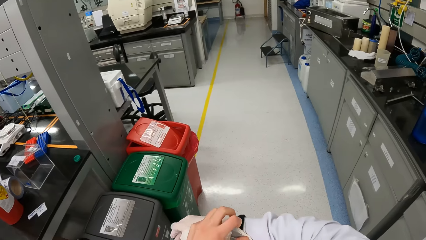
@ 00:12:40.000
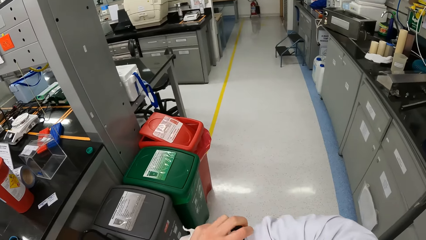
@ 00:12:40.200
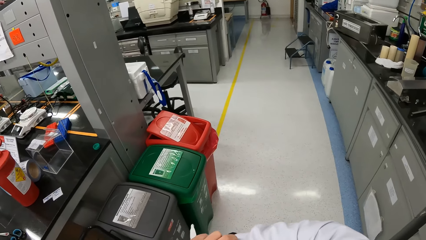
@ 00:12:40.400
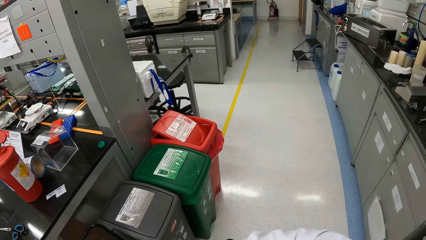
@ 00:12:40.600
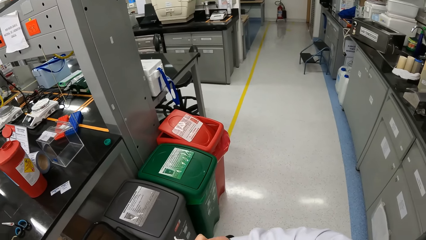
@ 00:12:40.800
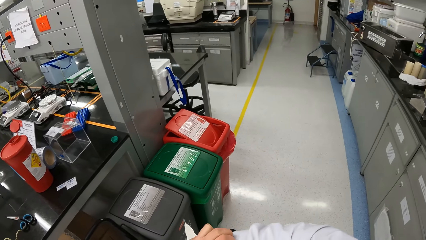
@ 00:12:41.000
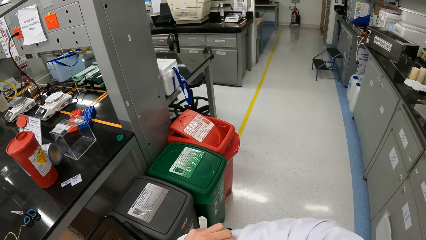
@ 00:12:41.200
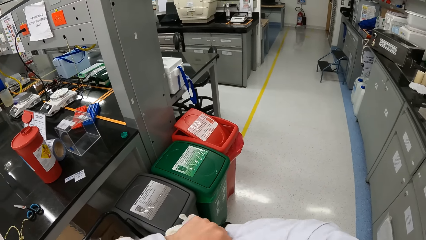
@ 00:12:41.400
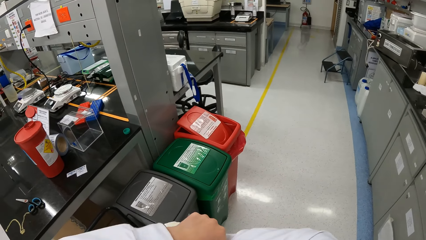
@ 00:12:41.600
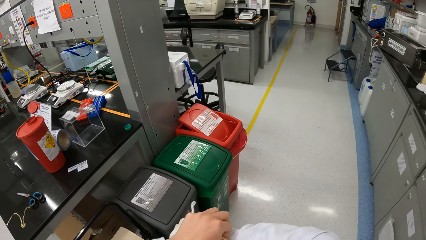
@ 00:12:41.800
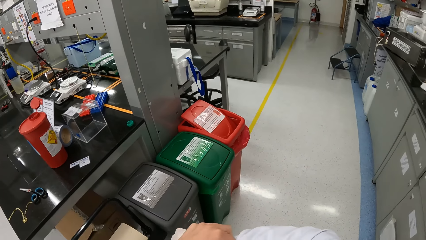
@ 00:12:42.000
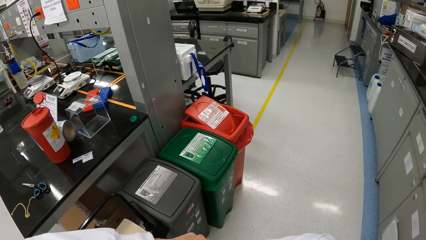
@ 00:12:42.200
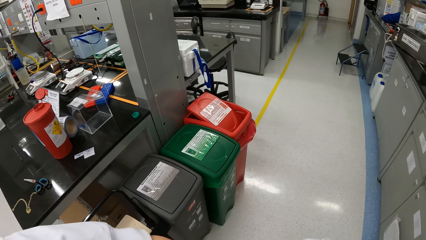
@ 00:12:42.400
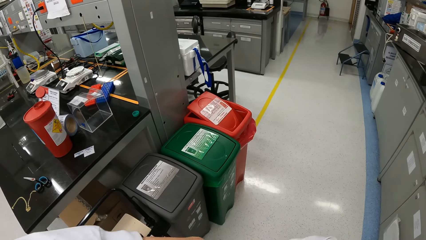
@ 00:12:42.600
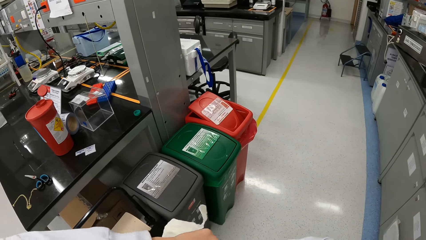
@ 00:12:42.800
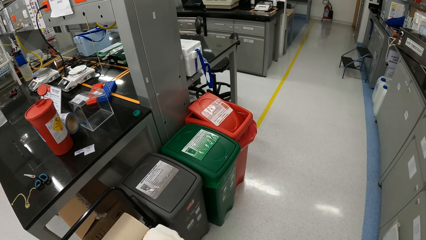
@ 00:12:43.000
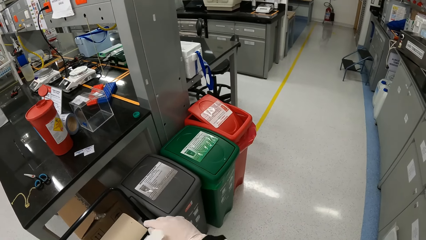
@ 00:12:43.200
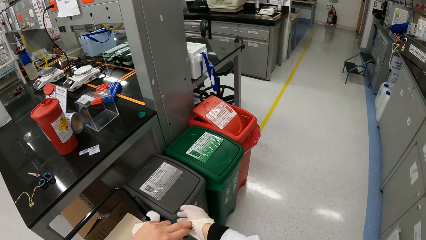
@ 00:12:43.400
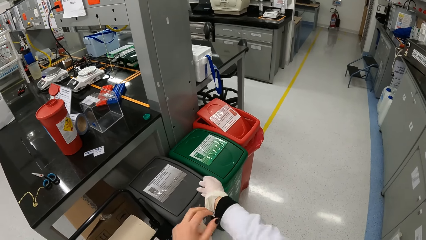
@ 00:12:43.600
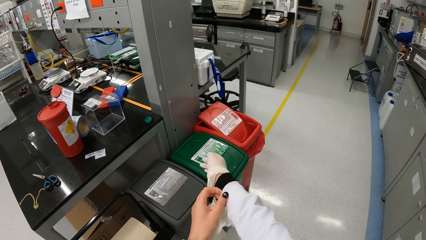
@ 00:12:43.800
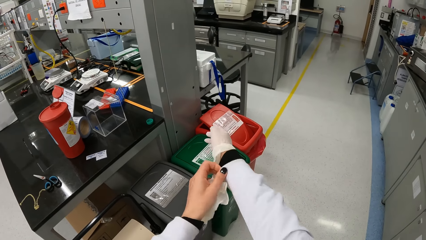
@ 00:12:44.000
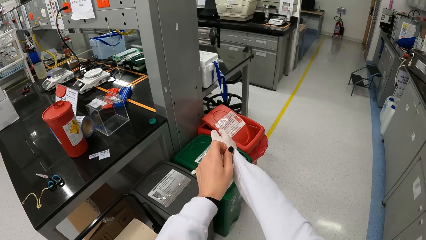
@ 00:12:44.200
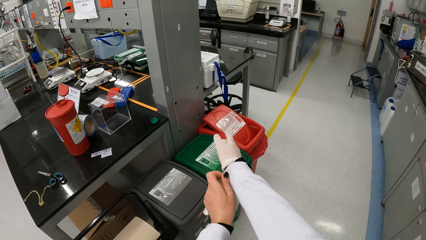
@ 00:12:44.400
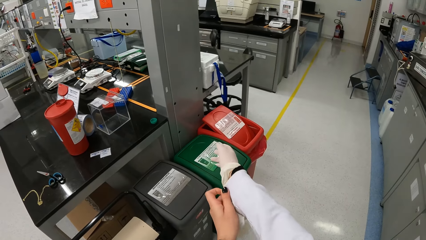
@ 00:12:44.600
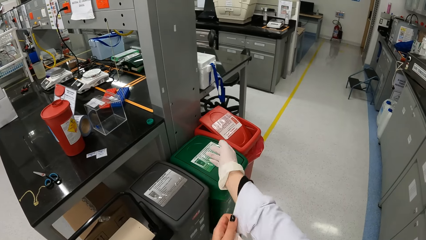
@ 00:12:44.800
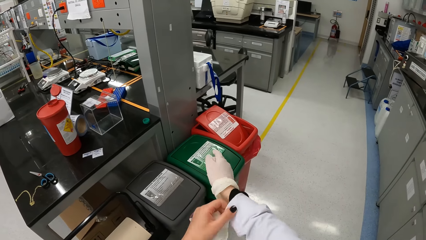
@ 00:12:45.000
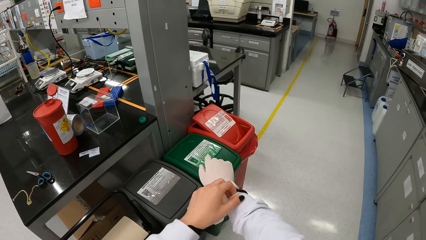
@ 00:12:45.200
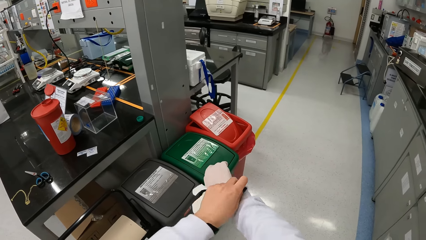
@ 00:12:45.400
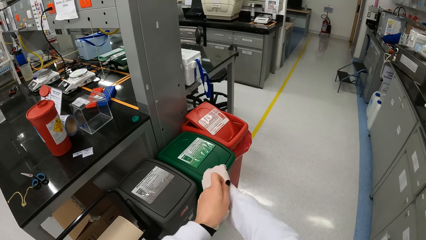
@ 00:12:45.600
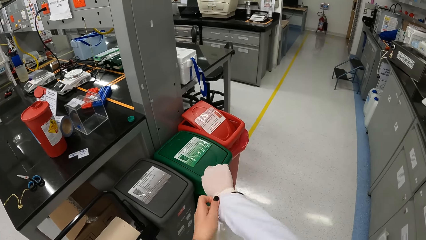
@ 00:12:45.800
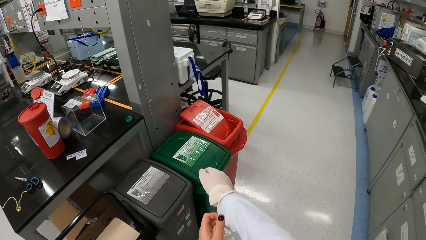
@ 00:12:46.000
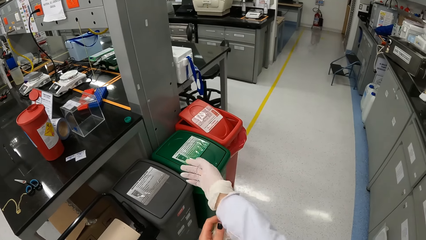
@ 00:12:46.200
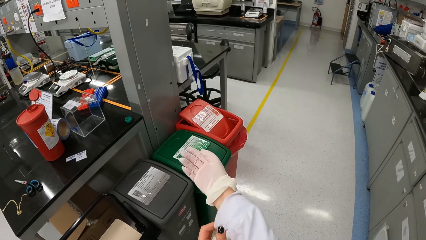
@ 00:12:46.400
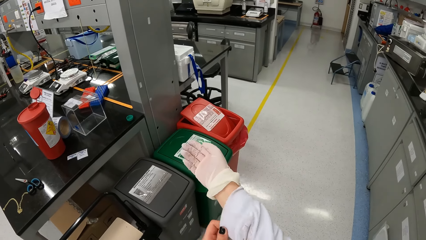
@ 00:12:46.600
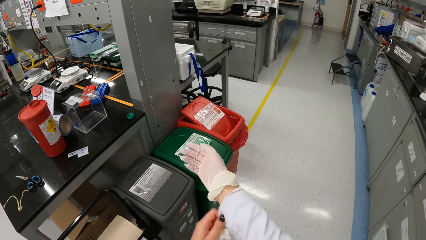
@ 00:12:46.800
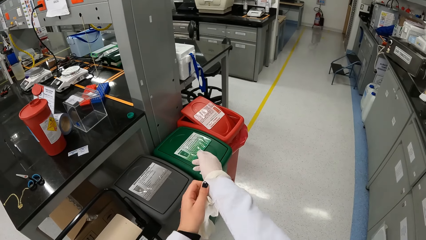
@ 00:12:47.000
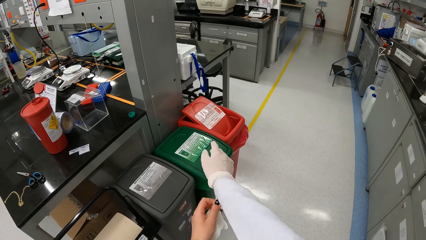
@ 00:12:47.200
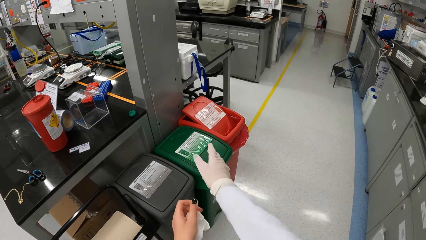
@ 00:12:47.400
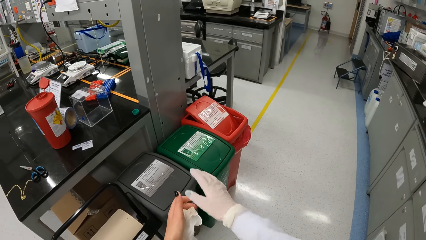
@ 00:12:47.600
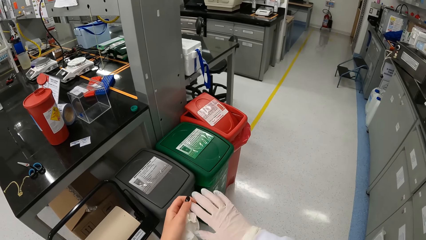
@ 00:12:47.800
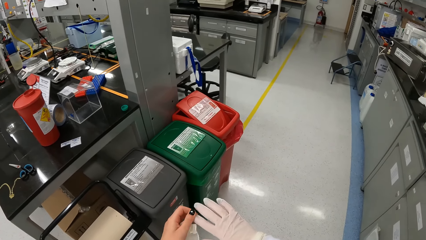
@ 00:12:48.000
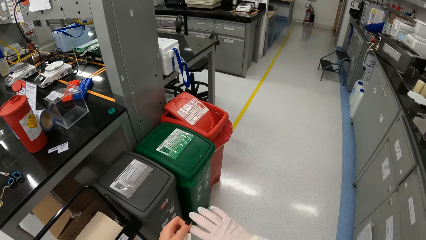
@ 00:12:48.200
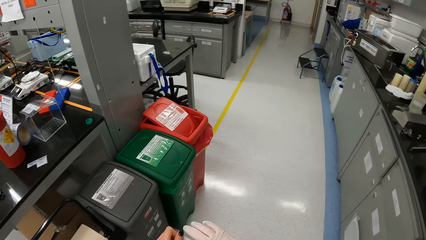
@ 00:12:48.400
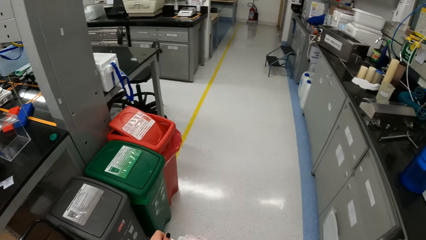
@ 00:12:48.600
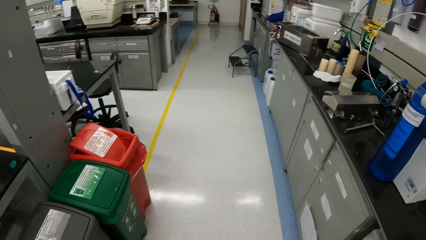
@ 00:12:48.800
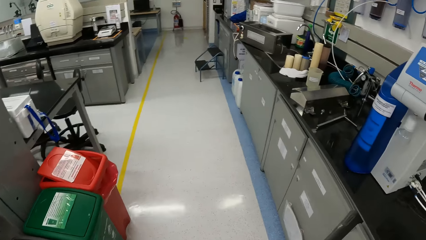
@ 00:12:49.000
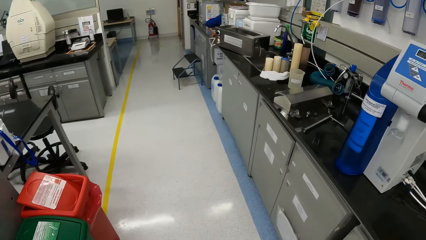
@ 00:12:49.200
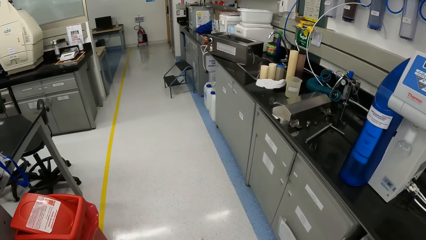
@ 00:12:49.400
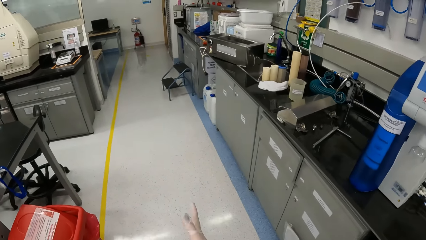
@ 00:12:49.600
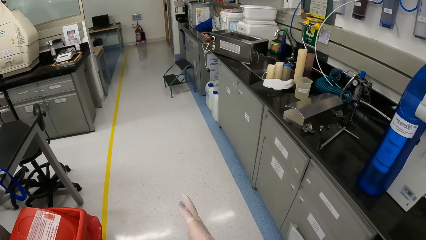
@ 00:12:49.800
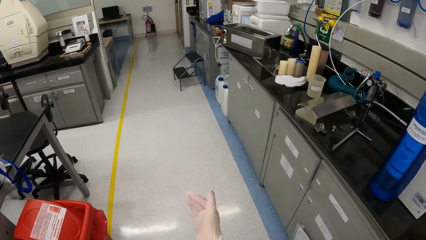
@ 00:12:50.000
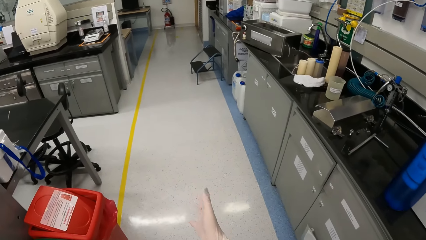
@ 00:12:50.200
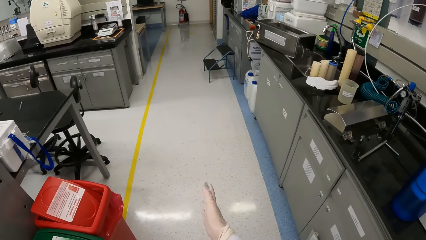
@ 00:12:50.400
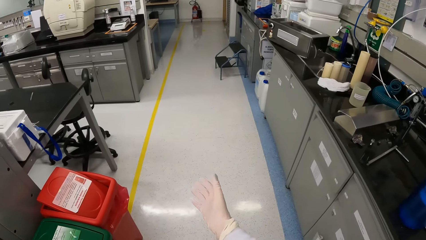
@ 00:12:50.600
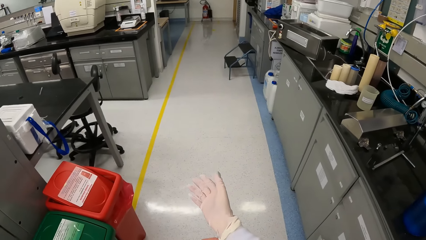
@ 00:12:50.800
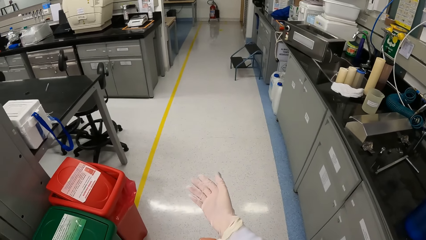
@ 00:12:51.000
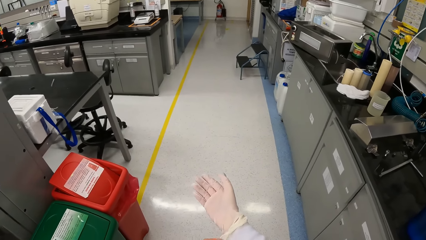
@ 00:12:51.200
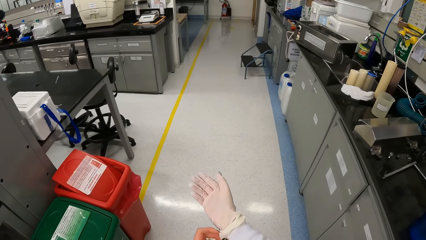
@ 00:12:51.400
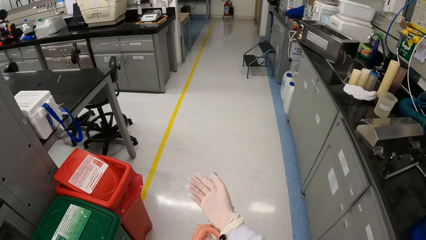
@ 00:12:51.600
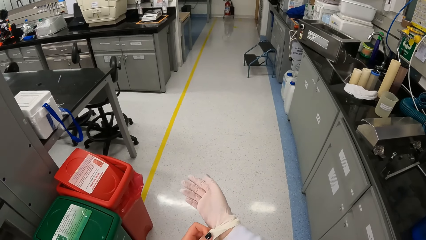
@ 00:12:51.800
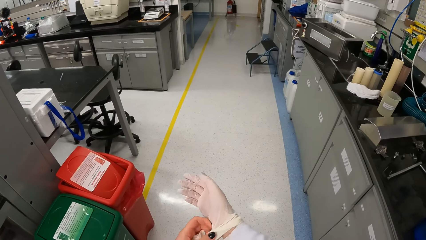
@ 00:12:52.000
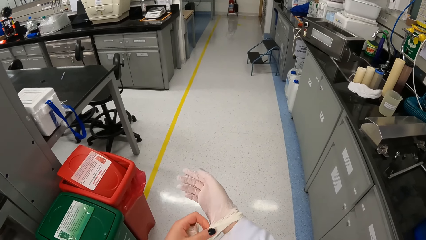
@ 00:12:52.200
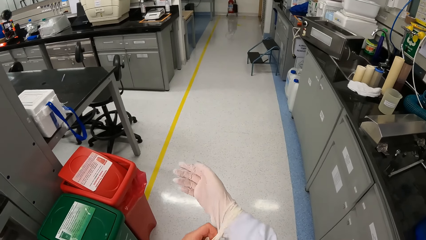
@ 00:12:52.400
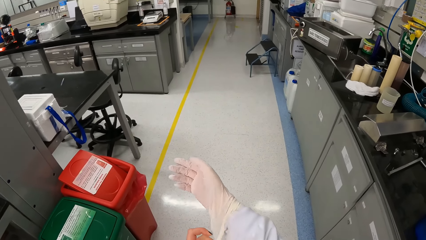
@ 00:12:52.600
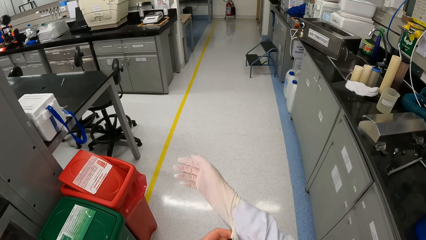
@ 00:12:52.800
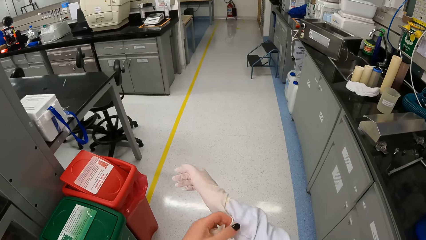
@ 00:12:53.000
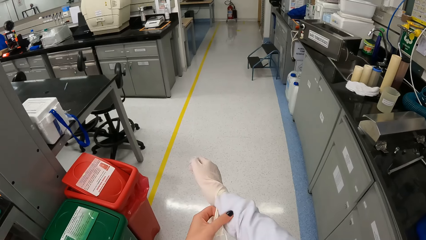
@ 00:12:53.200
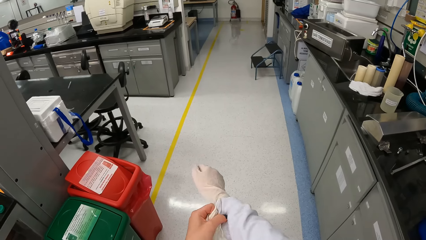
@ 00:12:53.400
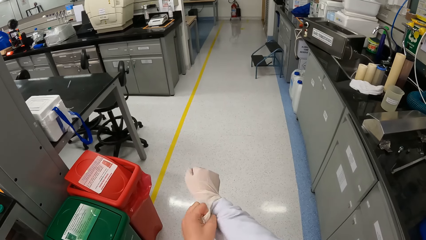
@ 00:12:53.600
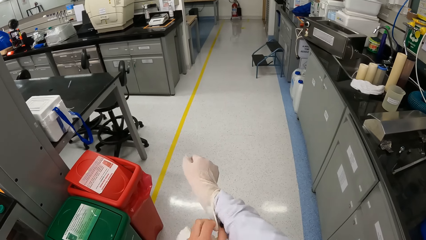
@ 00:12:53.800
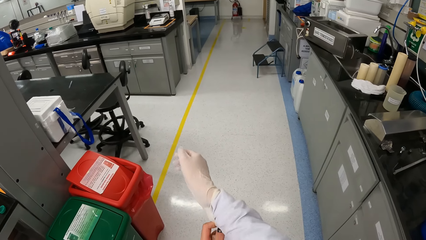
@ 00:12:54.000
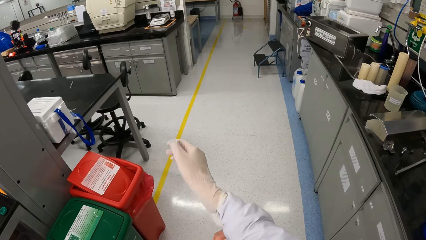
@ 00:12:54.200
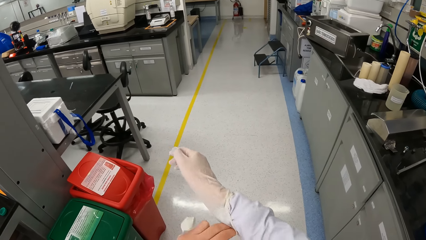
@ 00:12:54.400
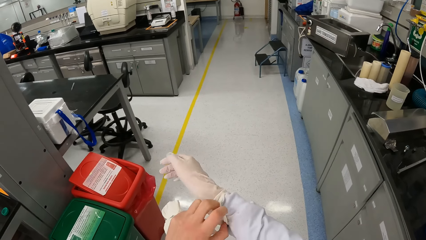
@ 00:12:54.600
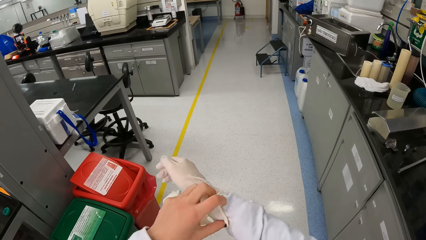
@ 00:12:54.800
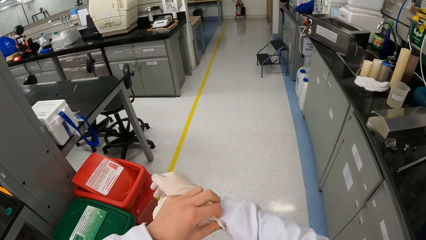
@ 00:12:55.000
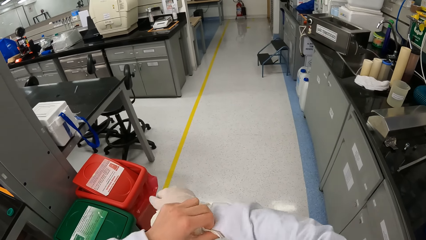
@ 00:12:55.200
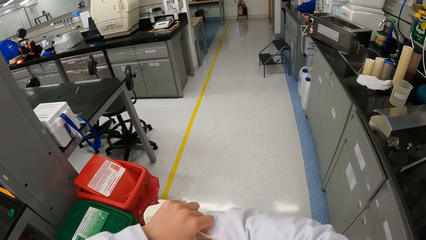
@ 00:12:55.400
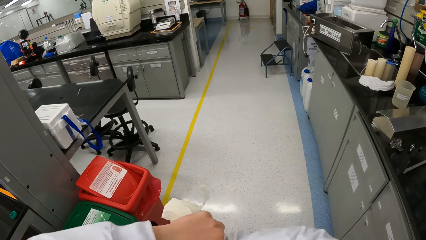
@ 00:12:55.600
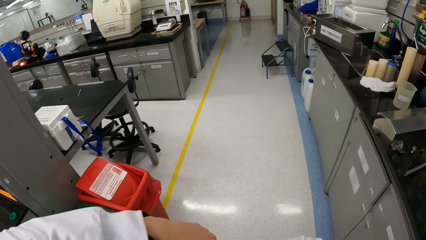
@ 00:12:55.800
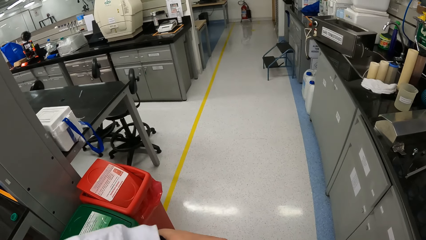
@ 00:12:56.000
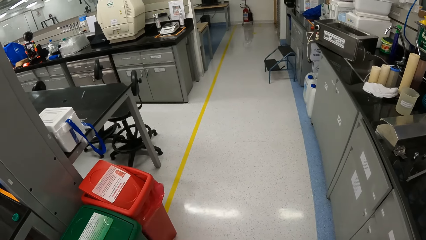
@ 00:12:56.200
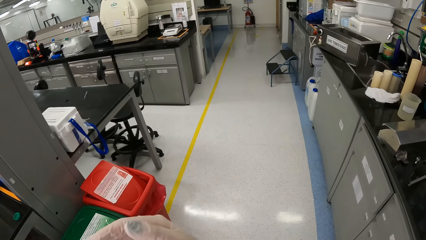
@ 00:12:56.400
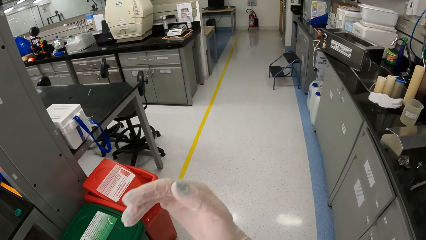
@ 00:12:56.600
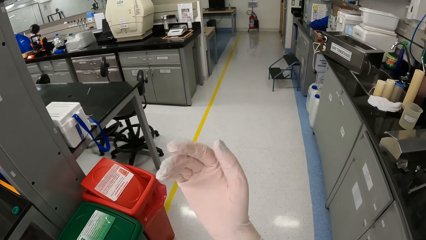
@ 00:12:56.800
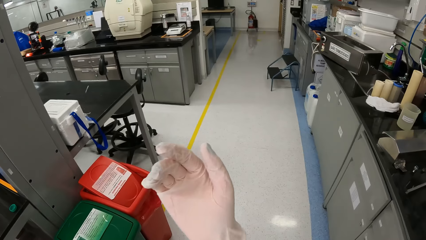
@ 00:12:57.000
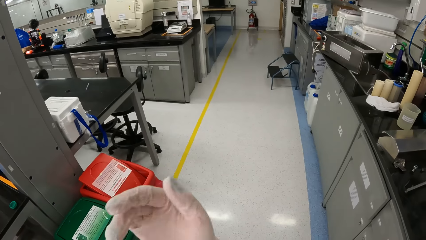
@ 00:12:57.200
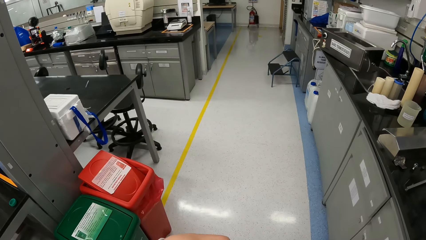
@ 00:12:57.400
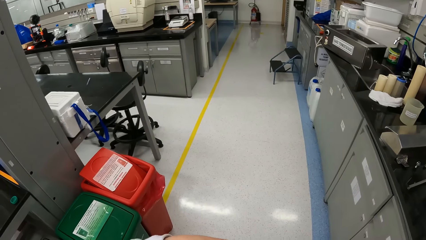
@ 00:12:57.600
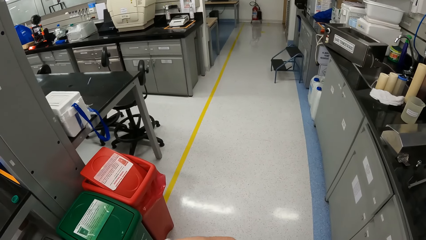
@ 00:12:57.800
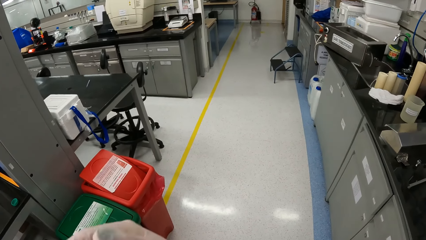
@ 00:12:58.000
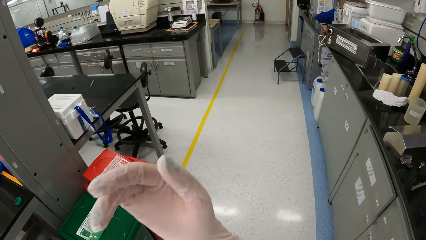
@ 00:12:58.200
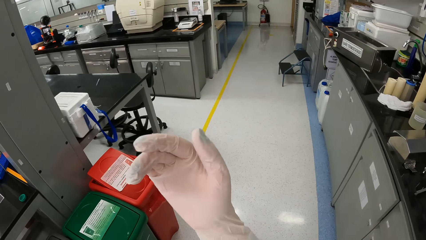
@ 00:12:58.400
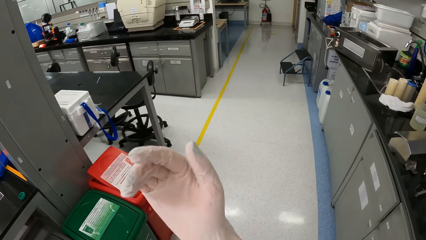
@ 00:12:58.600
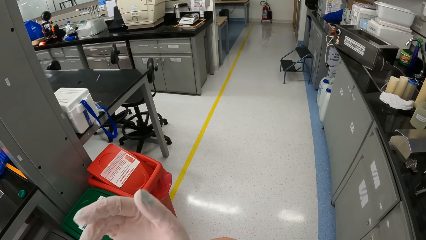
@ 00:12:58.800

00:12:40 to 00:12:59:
The camera wearer adjusts her right sleeve with her left hand. She adjusts the disposable glove on her right hand with her left hand. She pulls the disposable glove over her right sleeve with her left hand.
